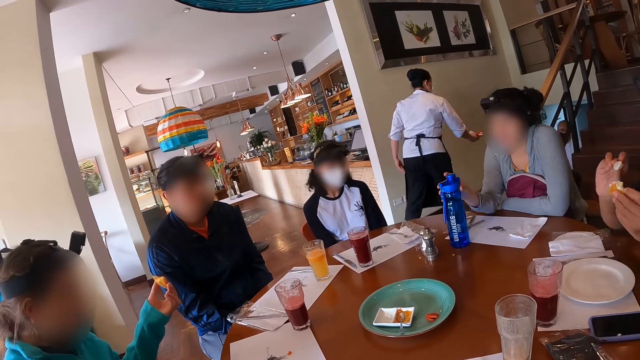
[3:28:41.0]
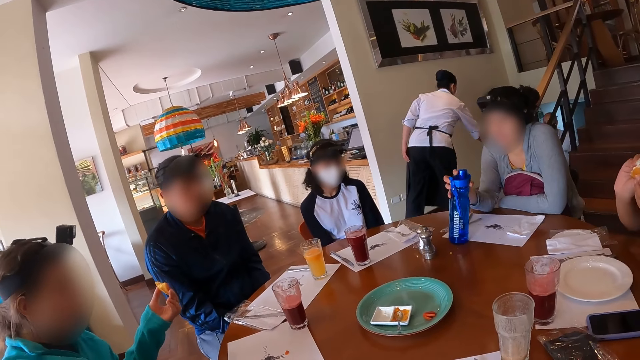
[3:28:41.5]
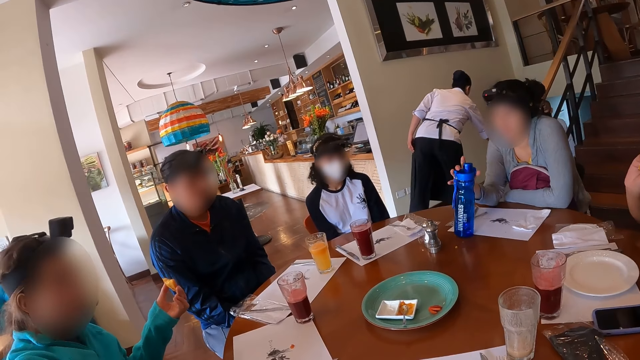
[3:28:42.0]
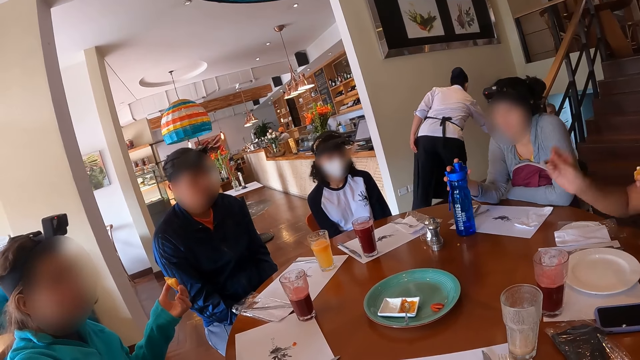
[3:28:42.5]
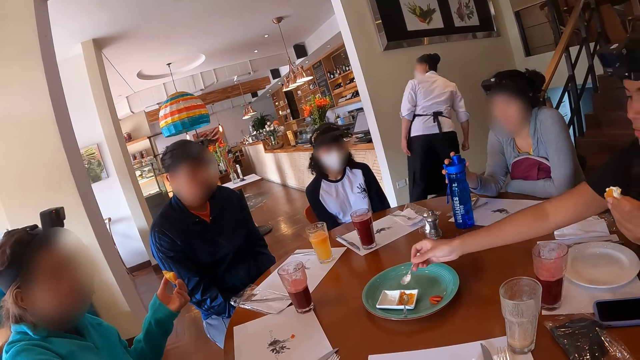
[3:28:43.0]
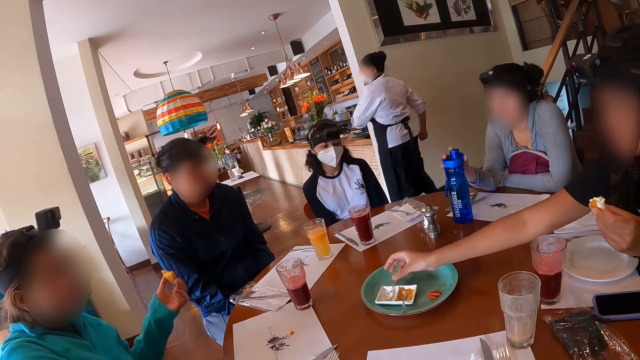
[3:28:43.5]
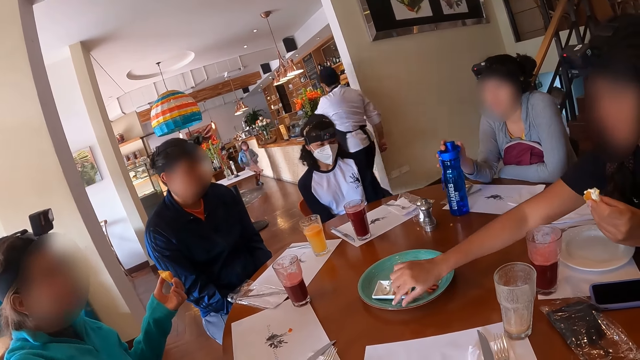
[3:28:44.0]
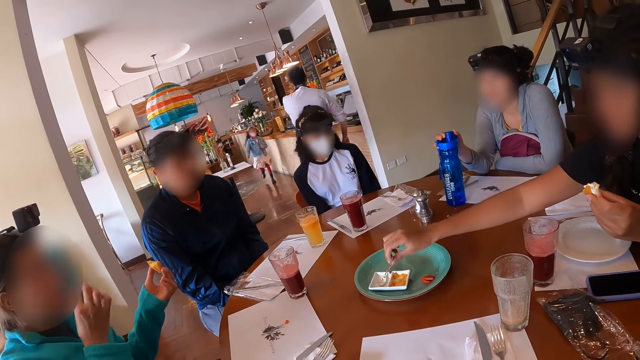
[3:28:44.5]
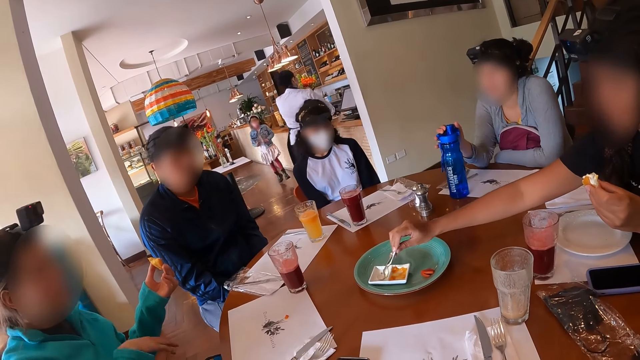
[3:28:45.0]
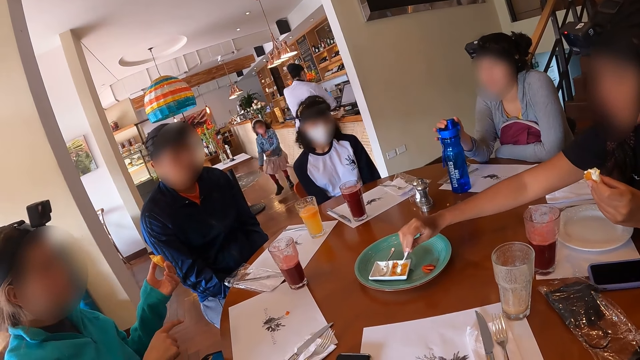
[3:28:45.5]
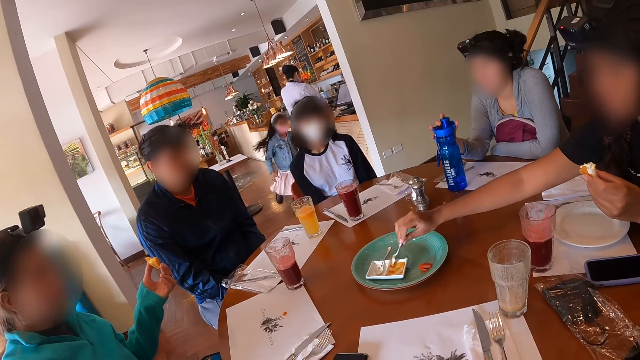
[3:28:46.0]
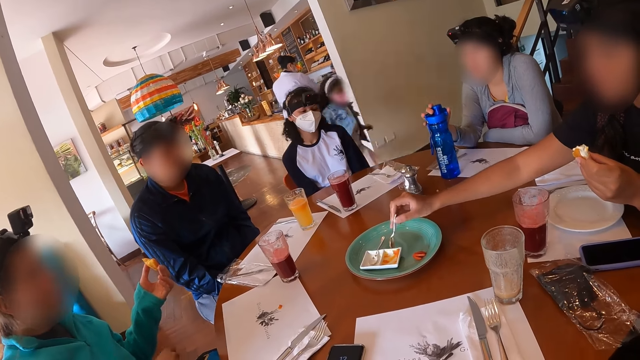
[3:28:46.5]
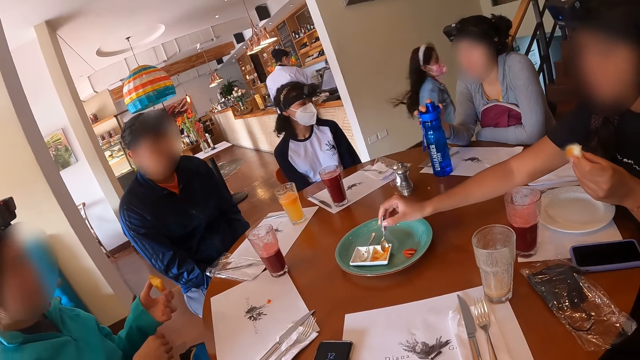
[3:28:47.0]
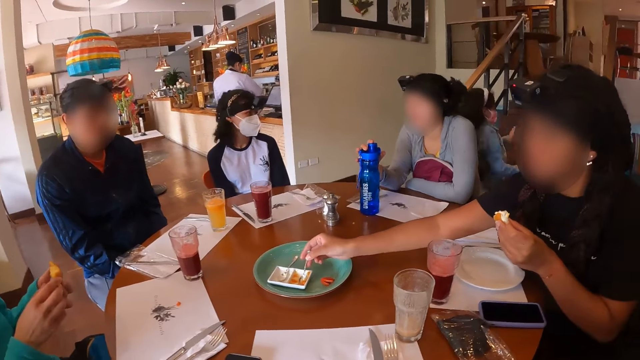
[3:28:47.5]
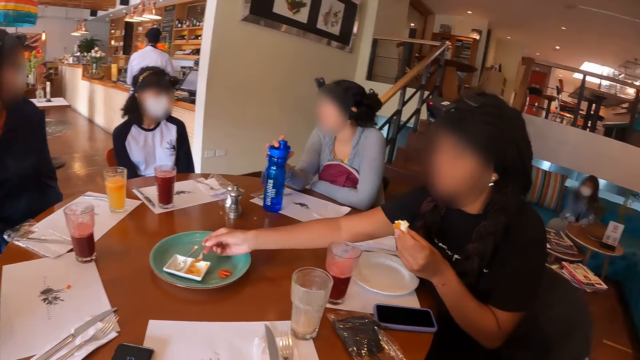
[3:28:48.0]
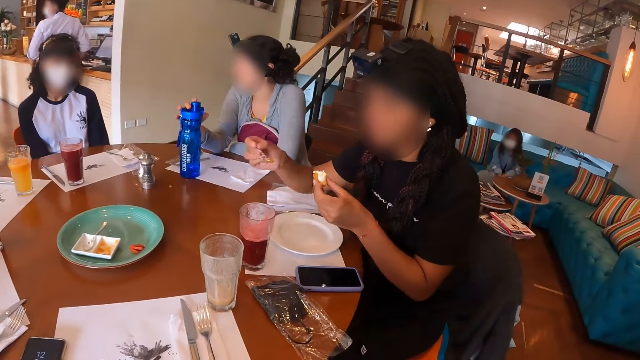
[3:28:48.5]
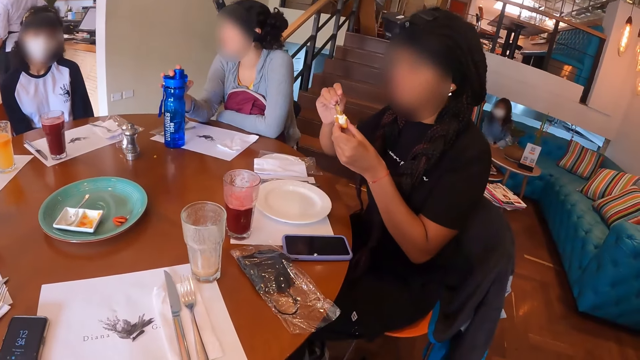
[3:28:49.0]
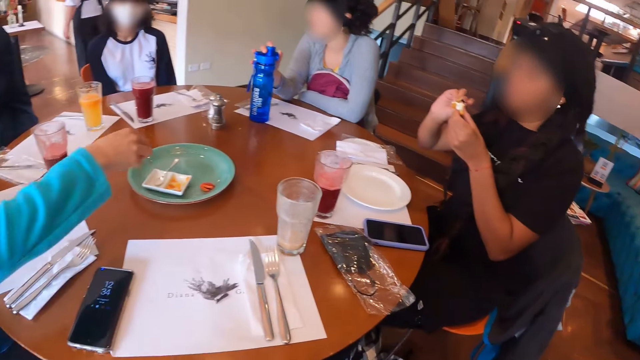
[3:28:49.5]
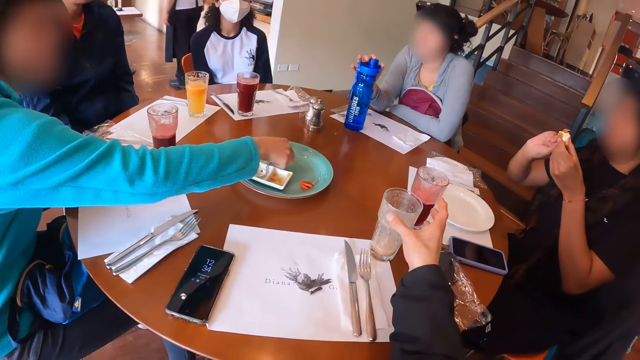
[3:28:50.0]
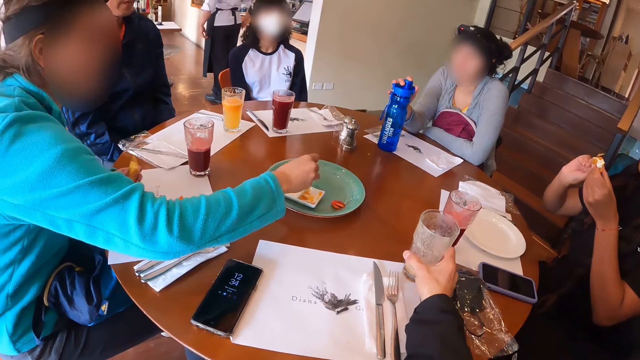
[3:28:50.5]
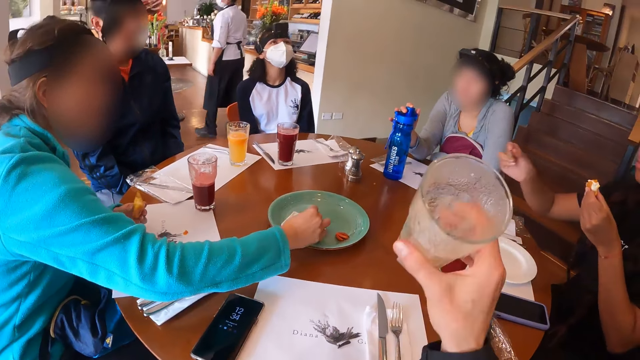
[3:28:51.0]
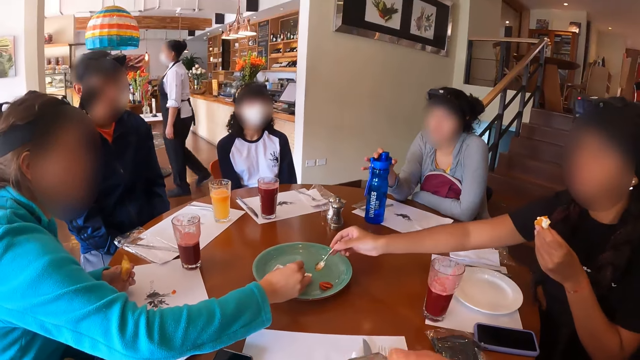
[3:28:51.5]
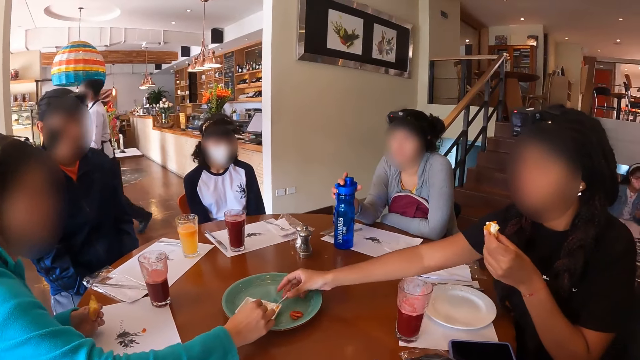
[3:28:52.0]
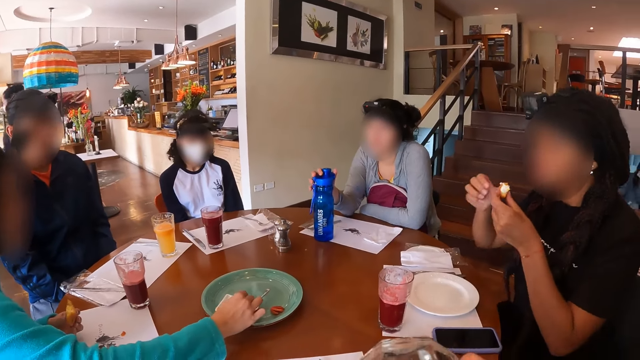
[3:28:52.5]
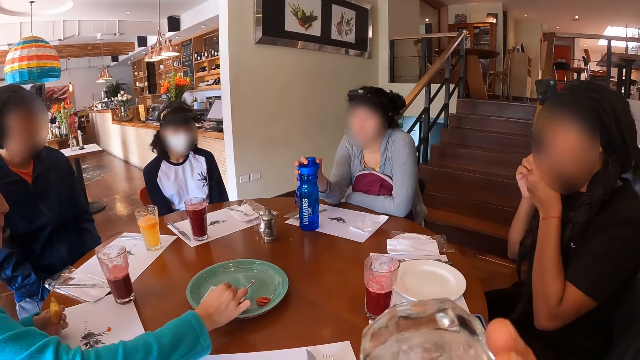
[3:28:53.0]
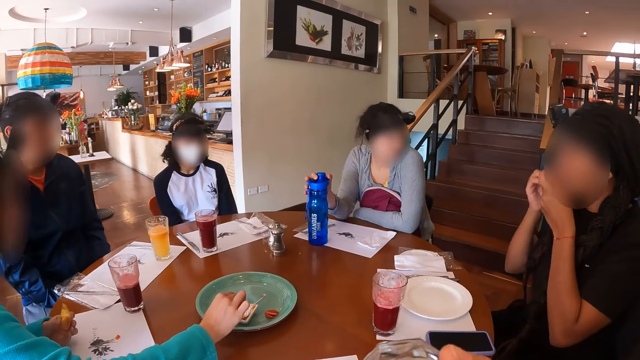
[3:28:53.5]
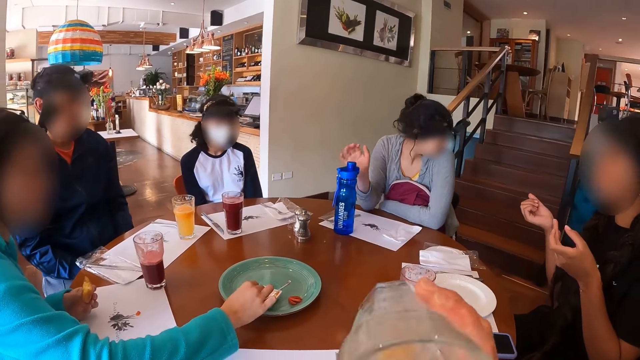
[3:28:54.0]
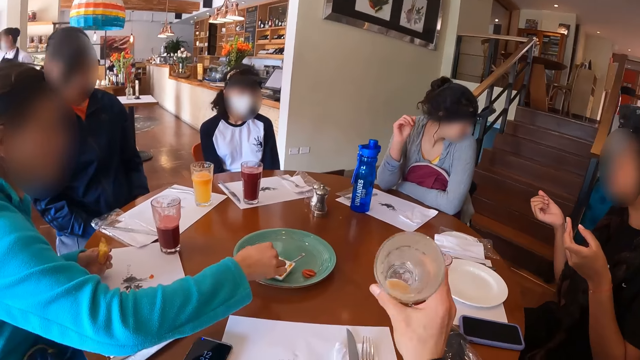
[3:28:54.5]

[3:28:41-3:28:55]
A person holds a bottle. A woman pours the cream on the cheese ball with the spoon in her right hand. She drops the spoon in the plate with her right hand. She picks up a spoon from the plate with her right hand. She scoops cream from the plate with the spoon in her right hand. She pours the sauce on the cheese ball with the spoon in her right hand. Another person picks up a spoon. The camera wearer carries the cup or glass from the table with her right hand. The other person scoops cream. The woman drops the spoon in the plate with her right hand. The camera wearer drinks from the glass. A person eats the snack piece.

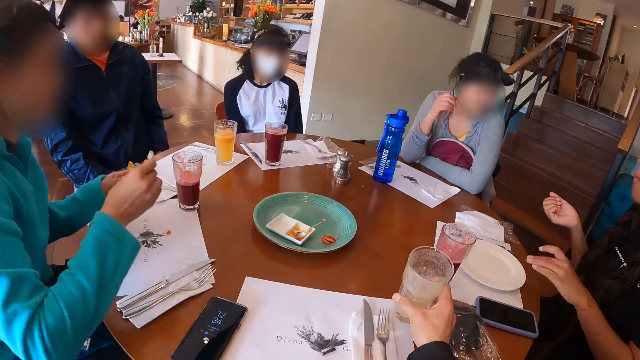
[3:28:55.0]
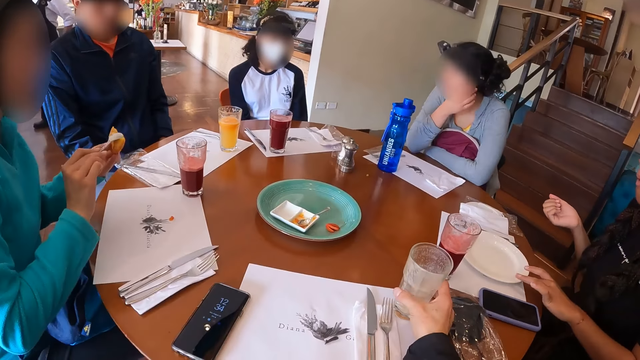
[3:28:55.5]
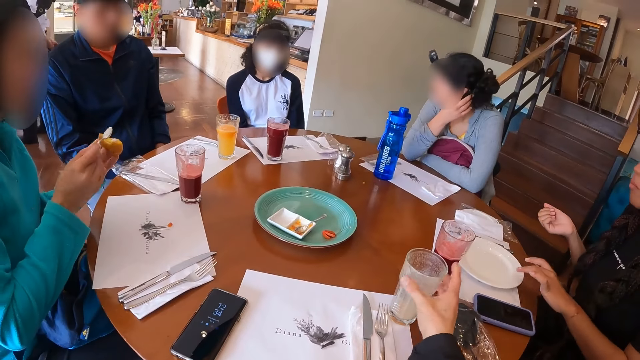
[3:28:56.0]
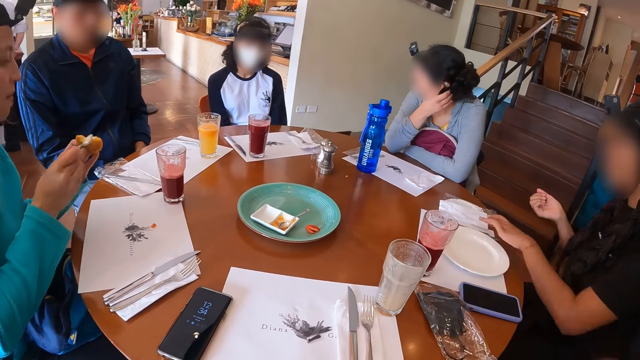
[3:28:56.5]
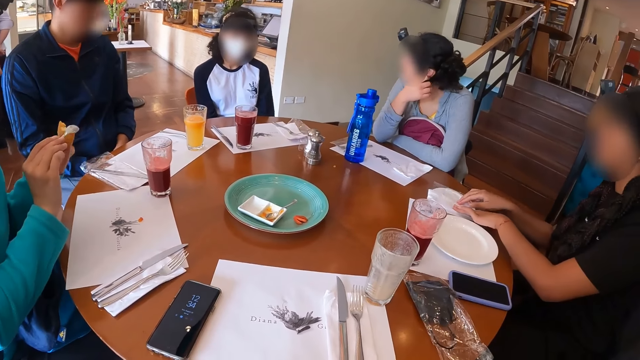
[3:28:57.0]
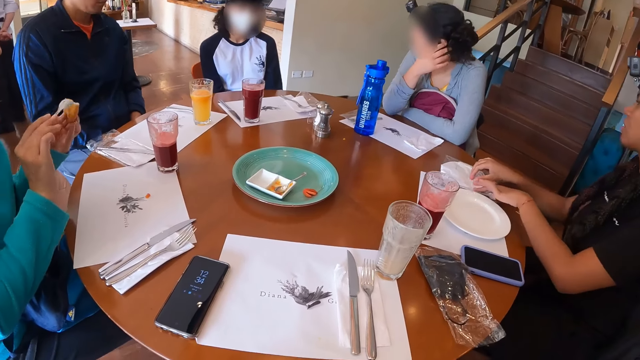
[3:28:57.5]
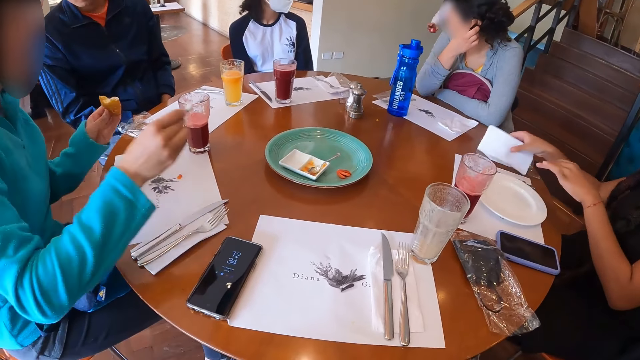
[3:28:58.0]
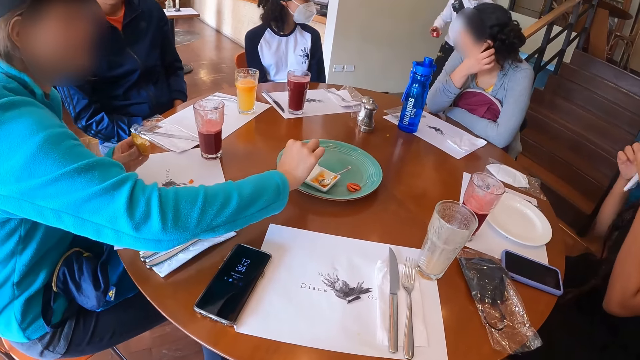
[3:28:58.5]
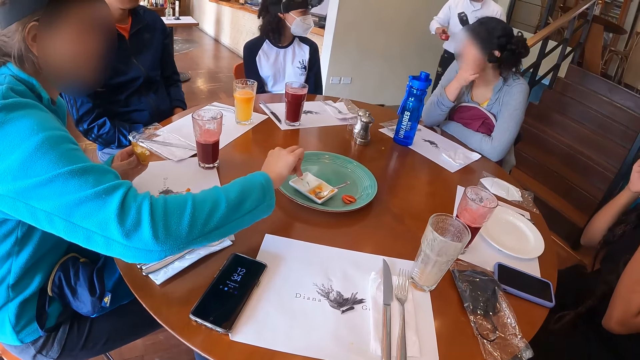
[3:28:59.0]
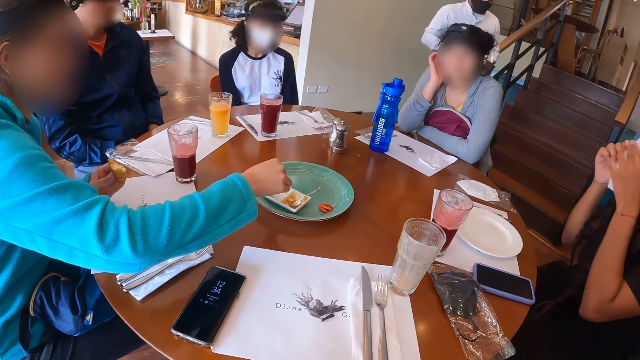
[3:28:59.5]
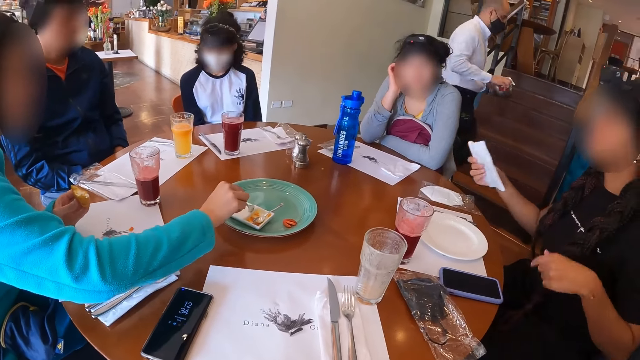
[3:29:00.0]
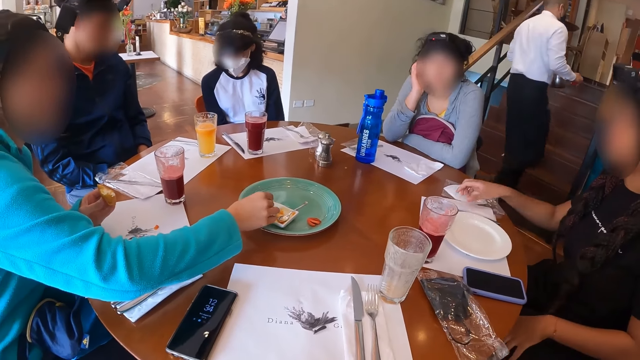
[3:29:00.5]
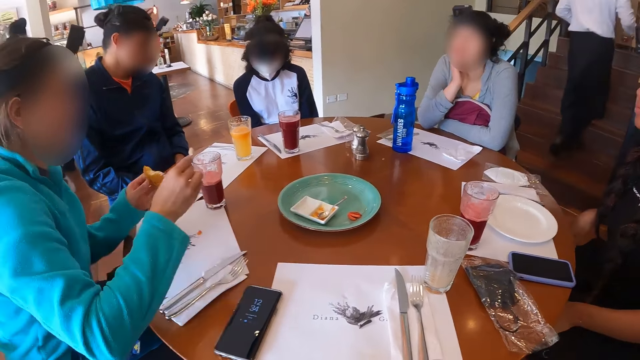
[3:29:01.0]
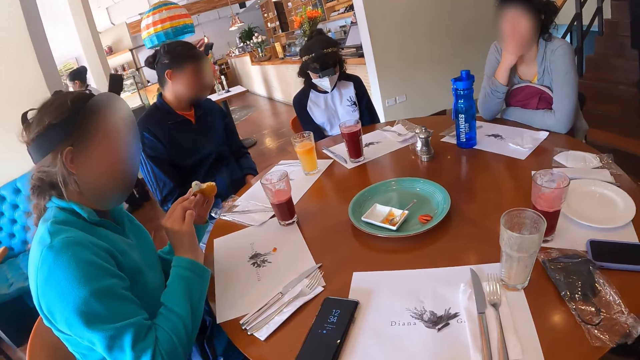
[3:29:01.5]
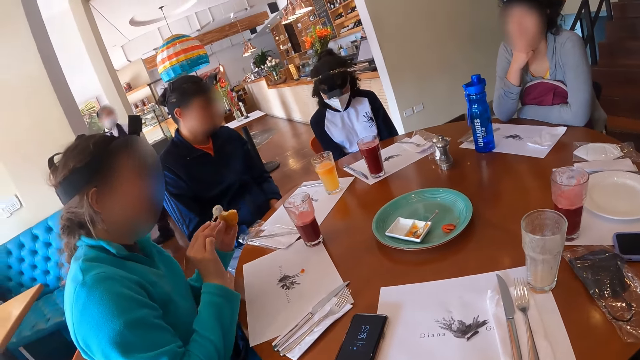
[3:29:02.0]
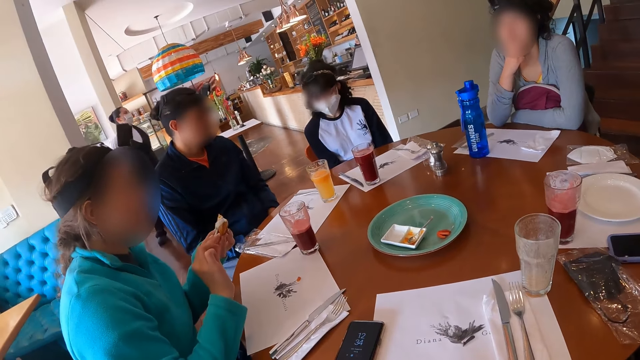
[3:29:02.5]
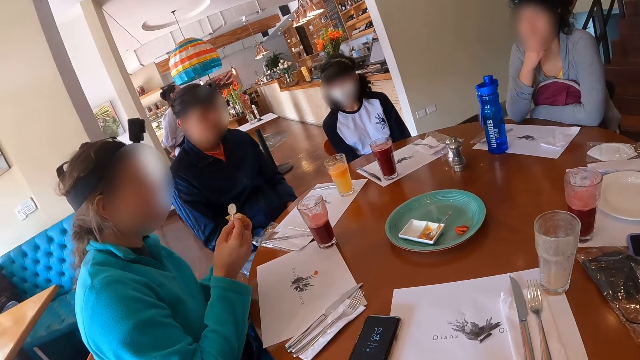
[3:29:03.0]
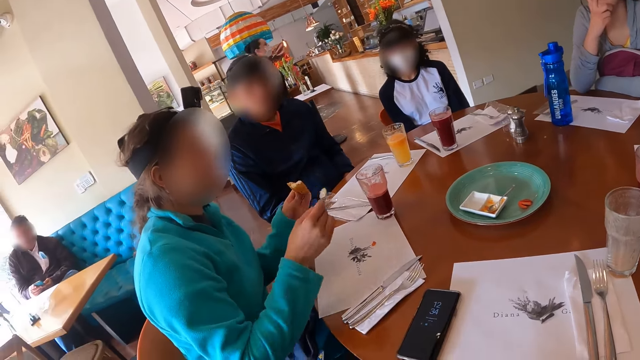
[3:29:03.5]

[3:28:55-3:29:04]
The camera wearer drops the cup on the table with her right hand. A woman applies cream on the snack piece. The camera wearer wipes a finger on the plate. Another person adjusts hair. The camera wearer adjusts her hand. Another woman wipes a finger on a serviette. The camera wearer looks around in the restaurant. The other woman picks up a handkerchief on the table with her right hand. The first woman scoops cream from the plate with a spoon in her right hand. The other woman drops the handkerchief on the table with her right hand. The first woman pours the cream on the cheeseball with the spoon in her right hand.
